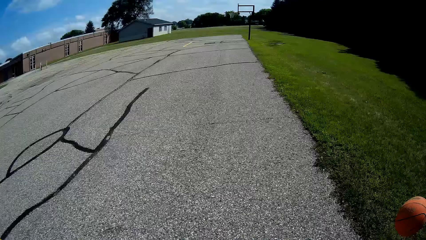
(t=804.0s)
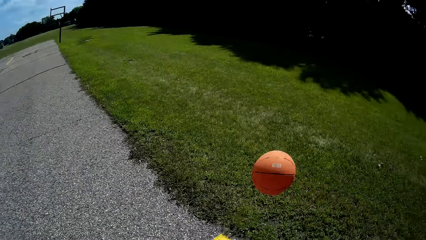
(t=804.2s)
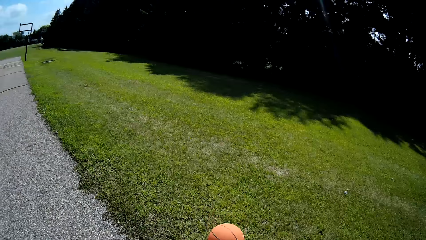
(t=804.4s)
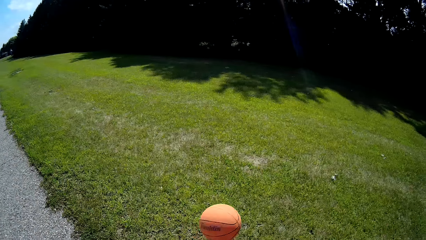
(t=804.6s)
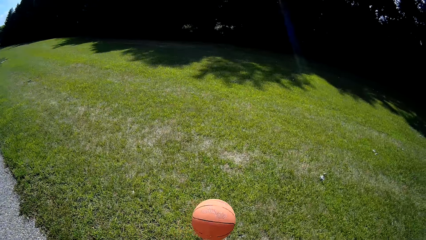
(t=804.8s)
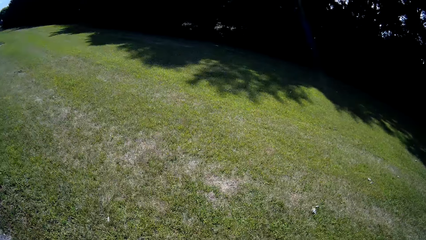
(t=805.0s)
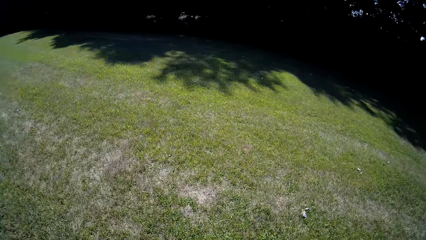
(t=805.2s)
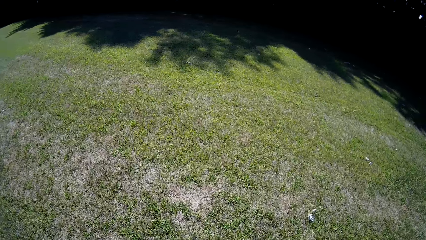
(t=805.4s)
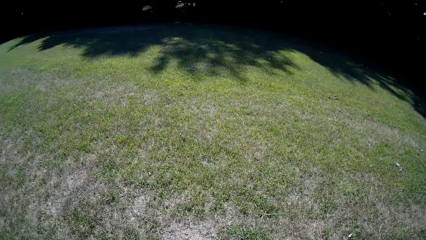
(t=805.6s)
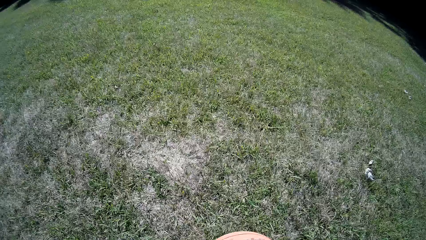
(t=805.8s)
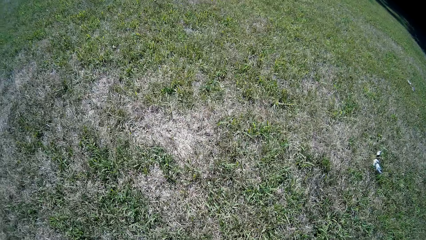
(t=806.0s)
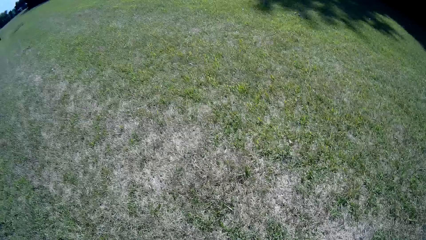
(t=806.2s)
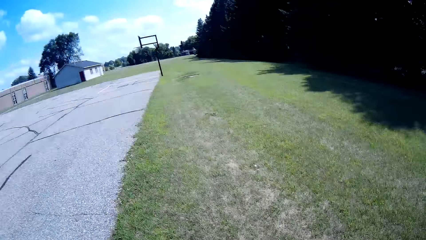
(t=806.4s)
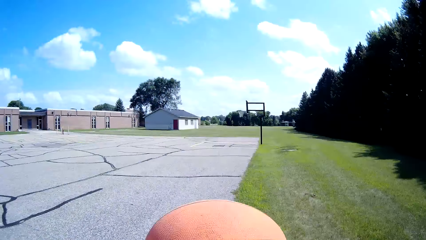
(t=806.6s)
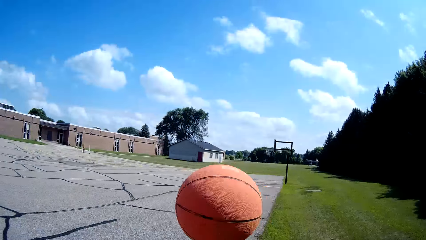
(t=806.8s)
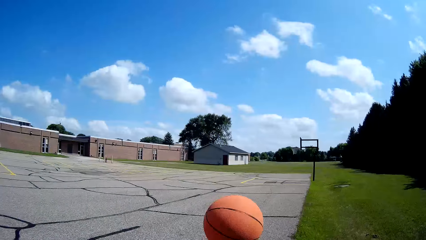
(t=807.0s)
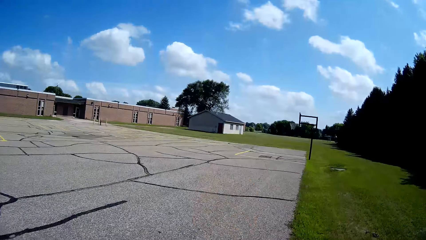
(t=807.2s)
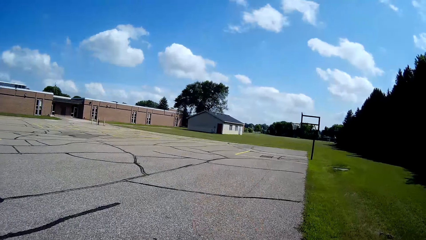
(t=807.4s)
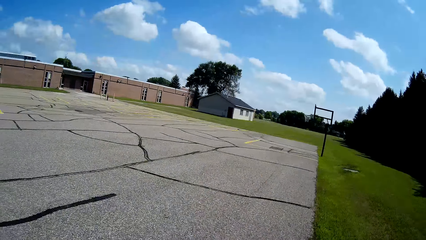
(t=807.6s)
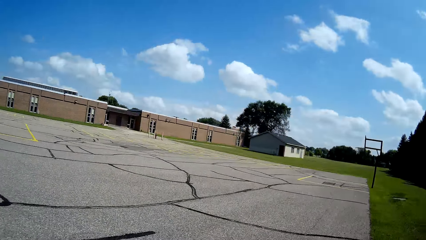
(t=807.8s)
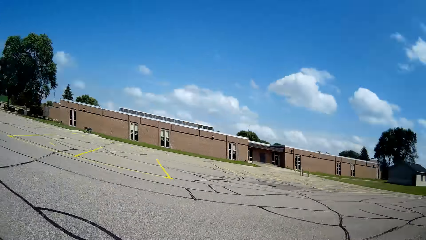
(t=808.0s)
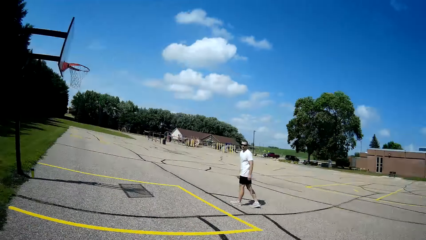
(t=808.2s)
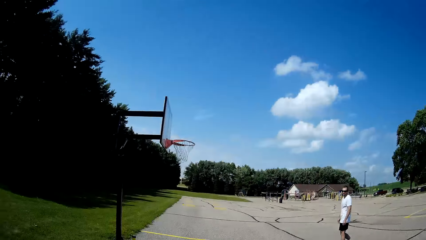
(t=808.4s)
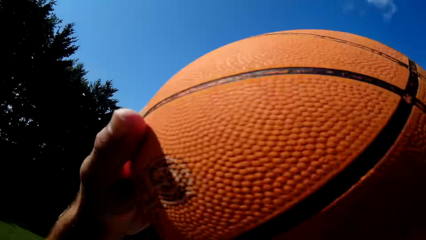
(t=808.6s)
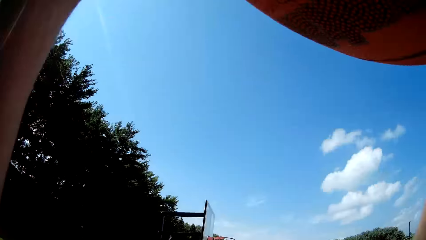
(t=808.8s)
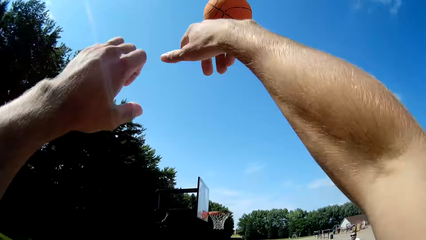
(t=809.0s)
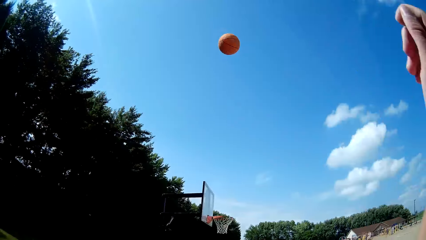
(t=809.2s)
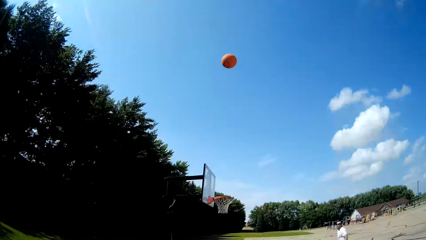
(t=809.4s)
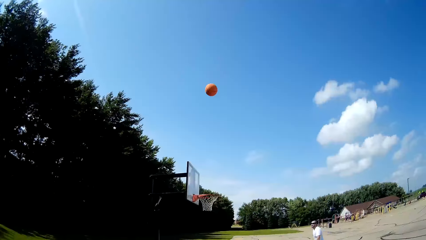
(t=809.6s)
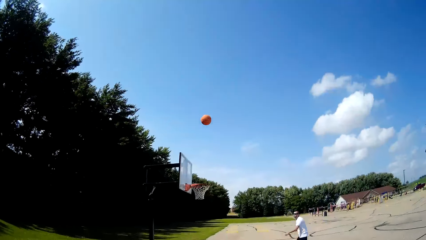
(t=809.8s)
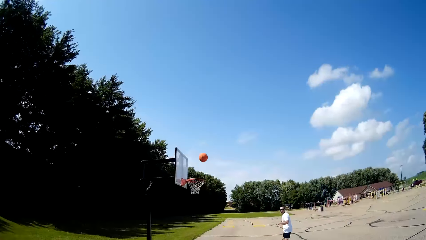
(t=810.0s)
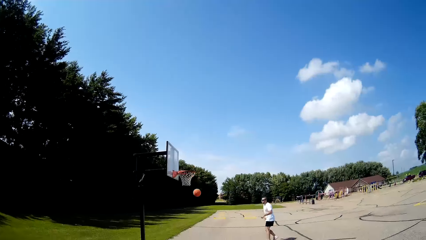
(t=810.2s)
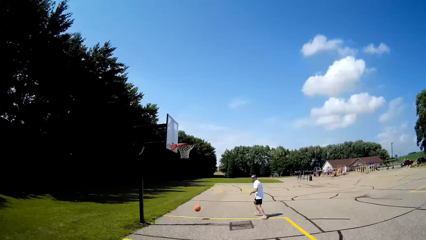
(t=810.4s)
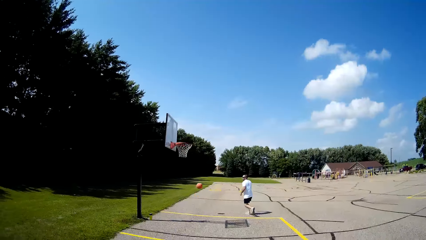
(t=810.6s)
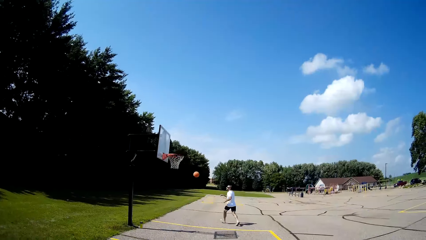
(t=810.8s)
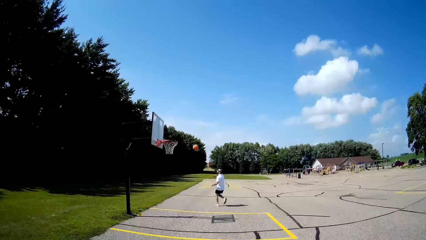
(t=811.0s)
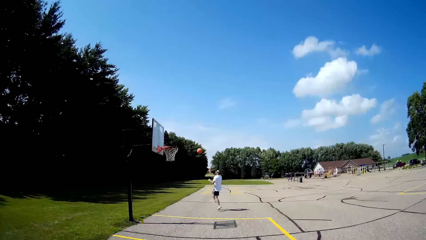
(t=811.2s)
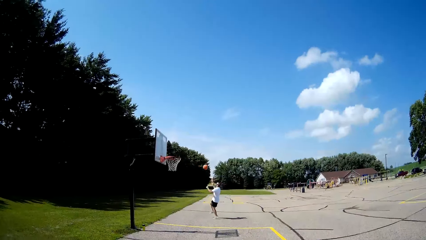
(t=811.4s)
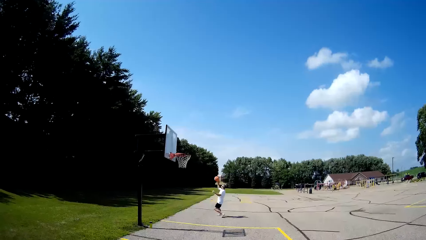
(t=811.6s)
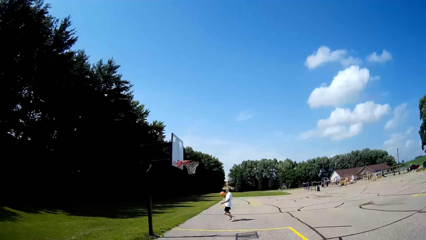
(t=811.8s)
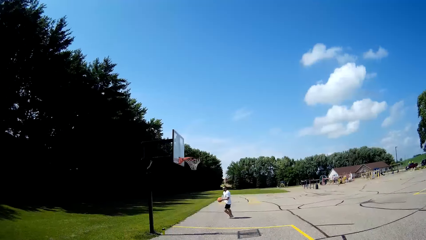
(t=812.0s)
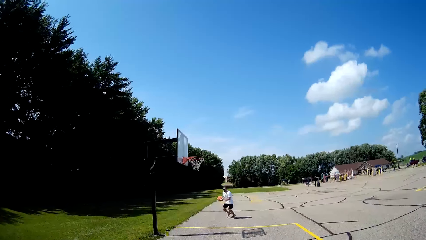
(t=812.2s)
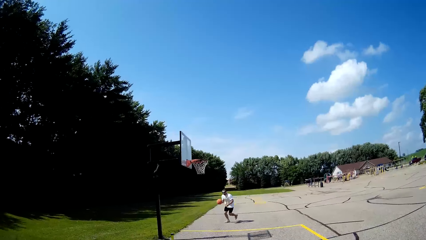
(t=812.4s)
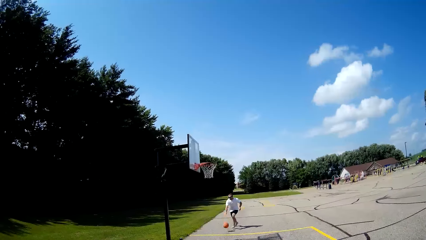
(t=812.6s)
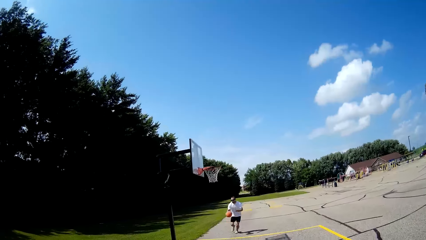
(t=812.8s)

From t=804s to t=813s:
The camera wearer talks to a man. They play basketball with the man. They shoot the basketball. The man runs towards the basketball and grabs the basketball.

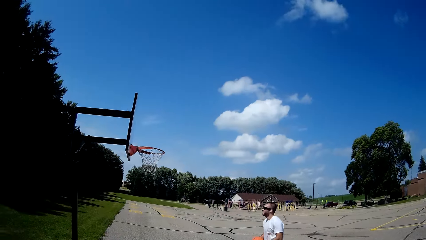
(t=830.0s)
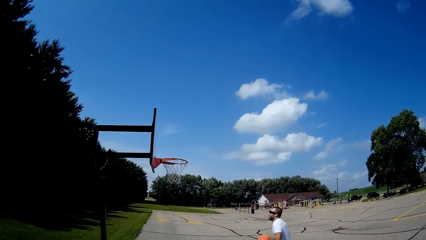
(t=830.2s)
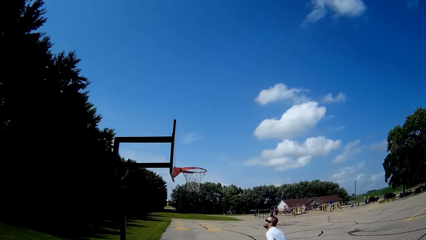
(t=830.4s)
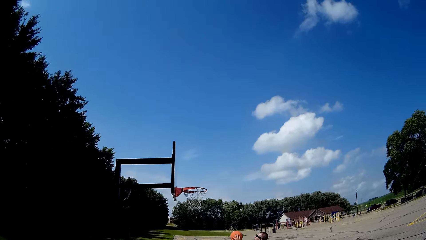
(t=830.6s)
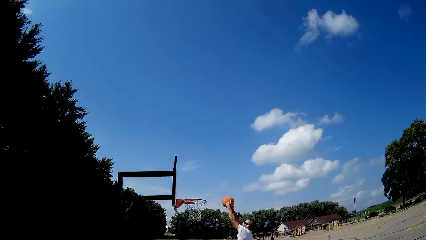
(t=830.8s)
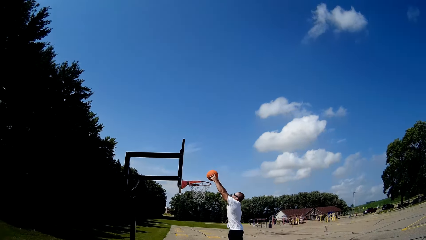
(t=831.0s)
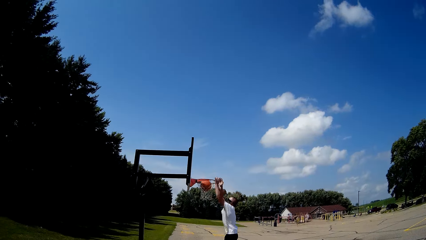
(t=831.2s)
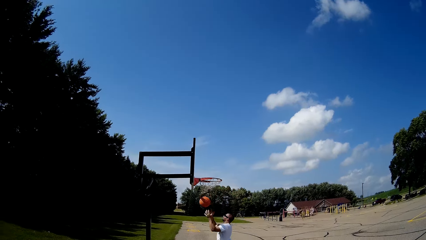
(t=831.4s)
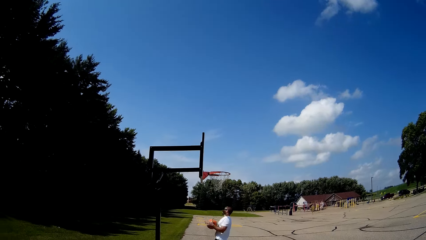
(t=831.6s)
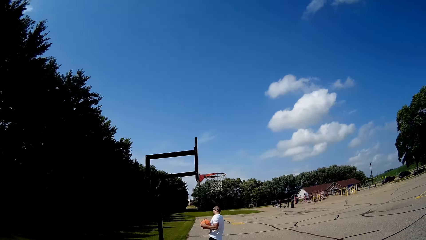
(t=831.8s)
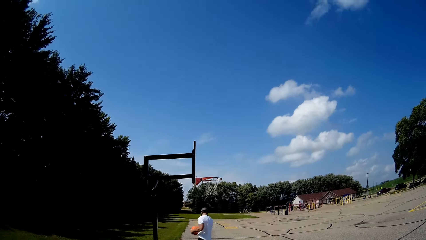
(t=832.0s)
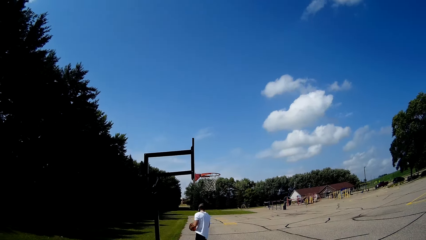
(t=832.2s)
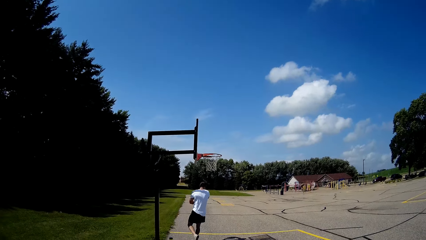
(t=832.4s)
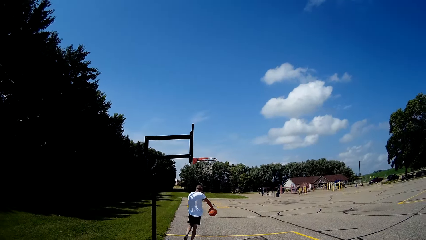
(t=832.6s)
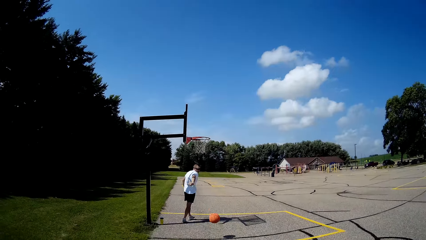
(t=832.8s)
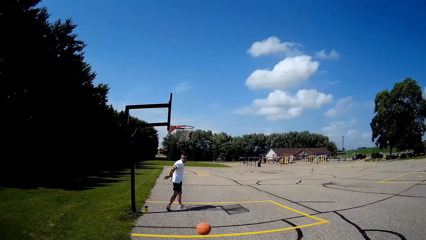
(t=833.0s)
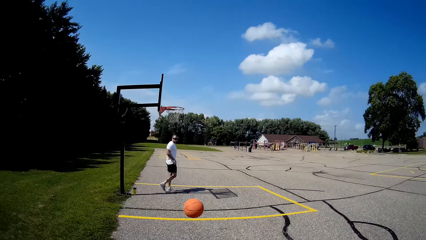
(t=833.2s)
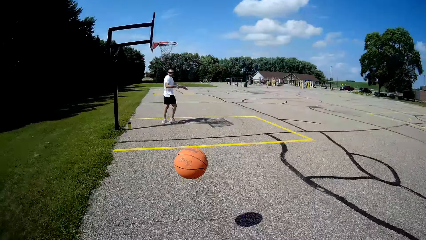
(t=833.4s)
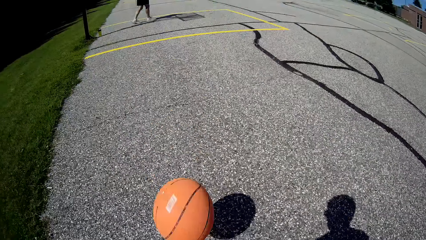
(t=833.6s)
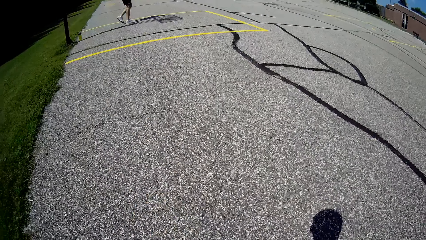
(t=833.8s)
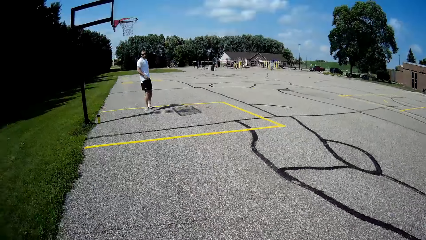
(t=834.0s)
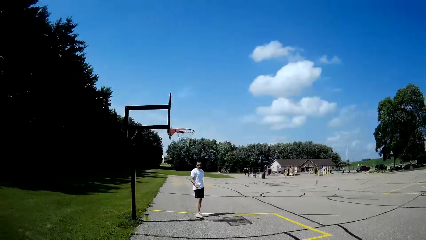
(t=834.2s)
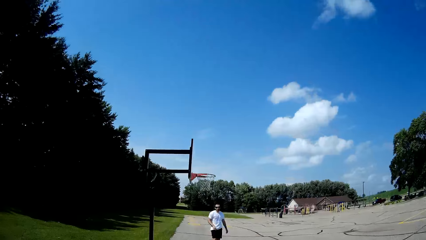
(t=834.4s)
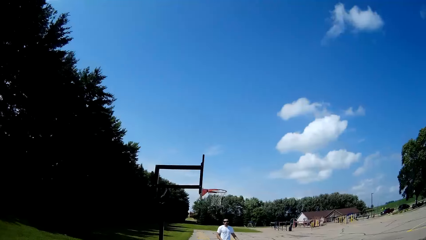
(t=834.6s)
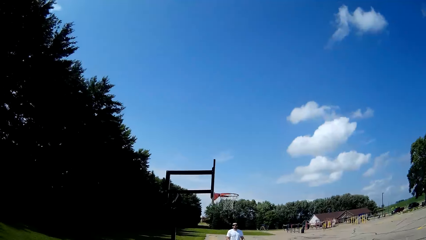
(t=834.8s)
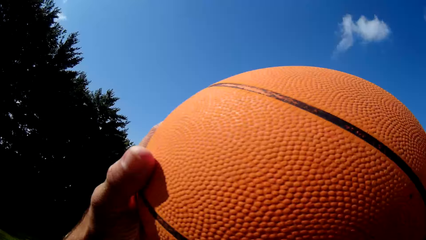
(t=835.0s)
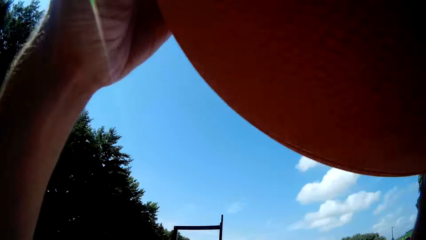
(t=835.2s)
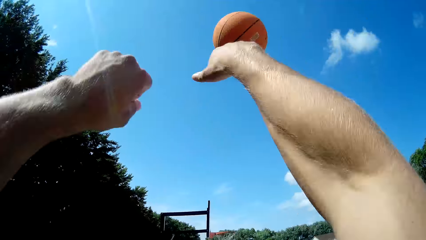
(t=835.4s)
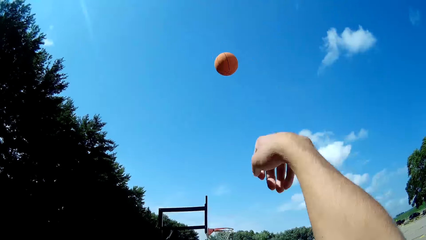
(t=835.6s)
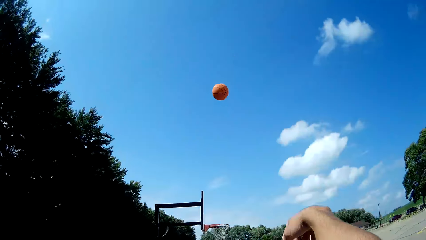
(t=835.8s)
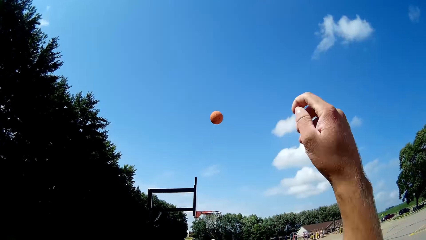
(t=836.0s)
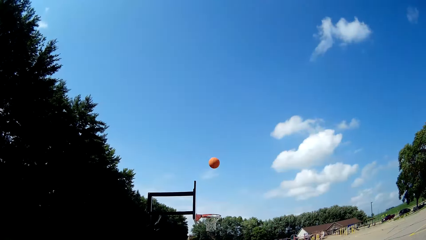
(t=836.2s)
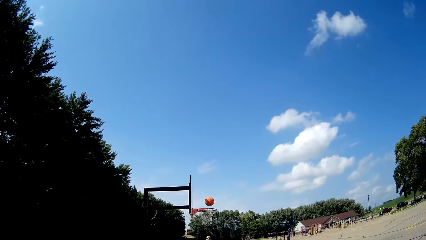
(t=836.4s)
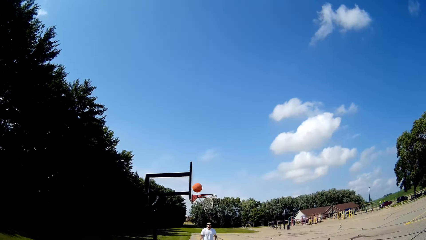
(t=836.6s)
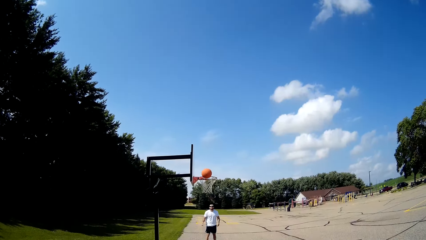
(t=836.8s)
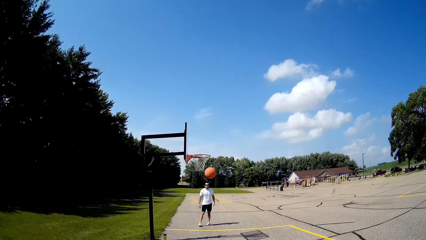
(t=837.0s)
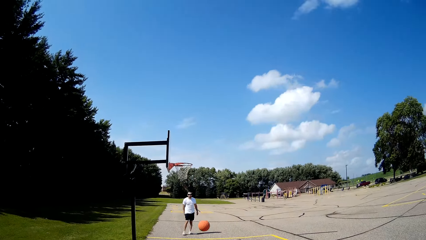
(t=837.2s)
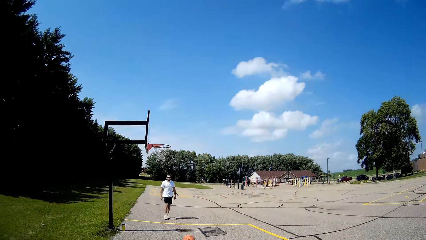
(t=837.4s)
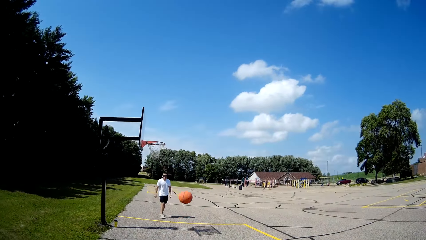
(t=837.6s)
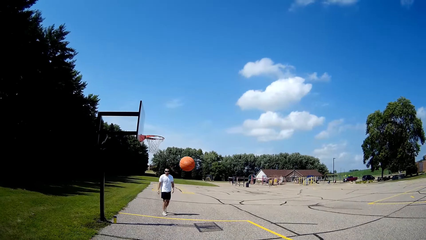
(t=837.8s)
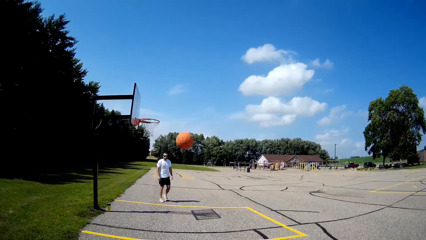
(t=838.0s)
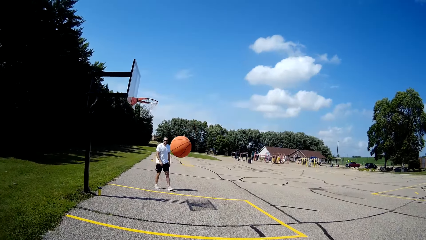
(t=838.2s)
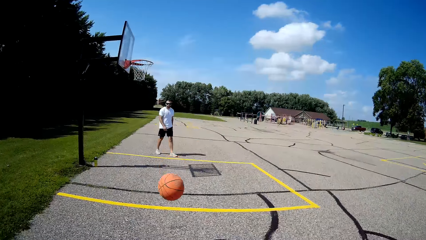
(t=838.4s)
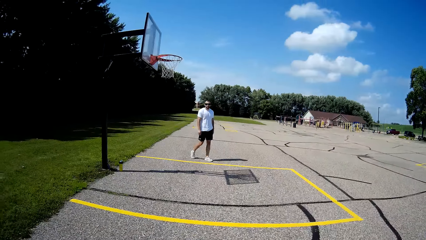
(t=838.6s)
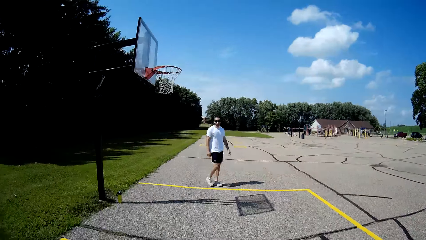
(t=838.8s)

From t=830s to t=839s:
A person holds a basketball. The person moves and jumps. The camera wearer puts a ball in a basket net. The person throws the ball to a basketball net. The person holds the basketball with hands and turns. The person throws the ball to the camera wearer and walks. The camera wearer looks up. They throw the basketball to the basketball net.
